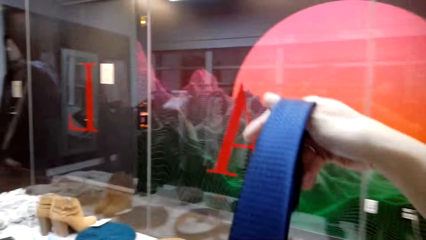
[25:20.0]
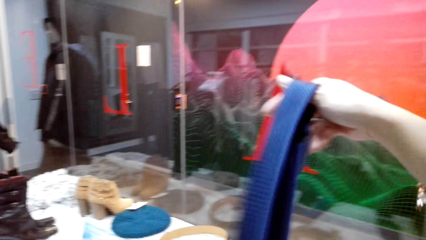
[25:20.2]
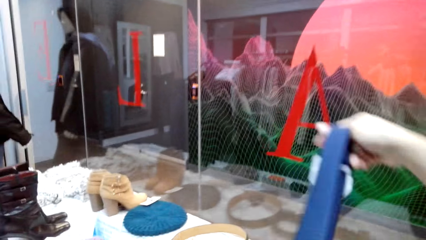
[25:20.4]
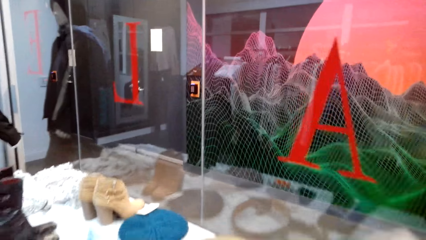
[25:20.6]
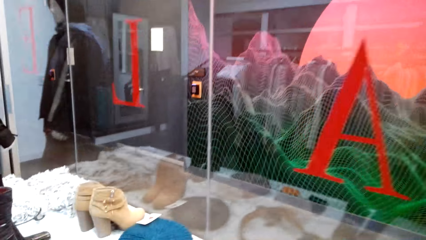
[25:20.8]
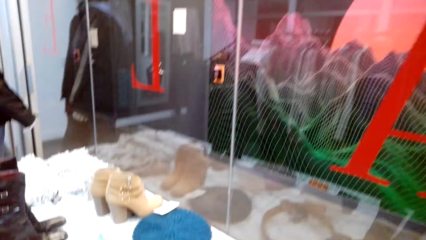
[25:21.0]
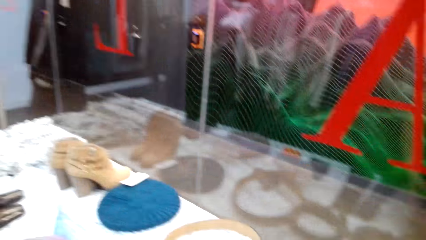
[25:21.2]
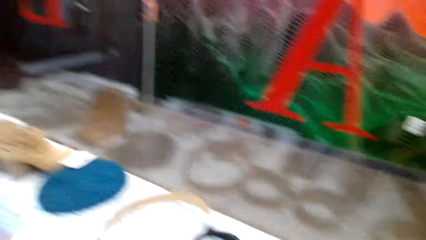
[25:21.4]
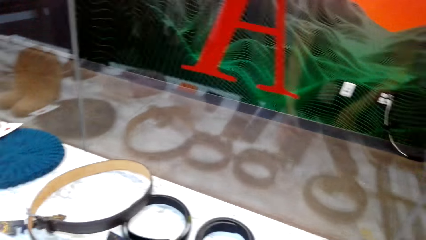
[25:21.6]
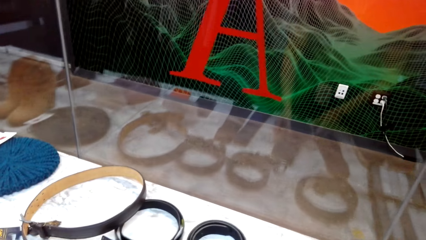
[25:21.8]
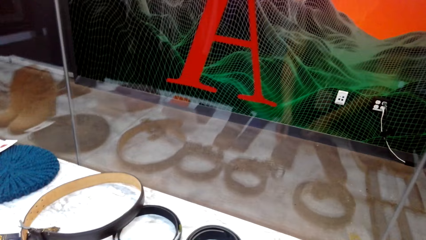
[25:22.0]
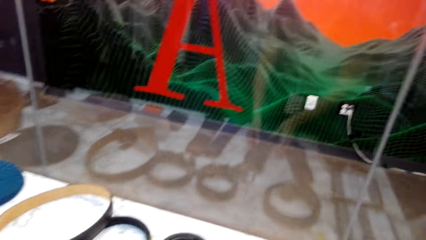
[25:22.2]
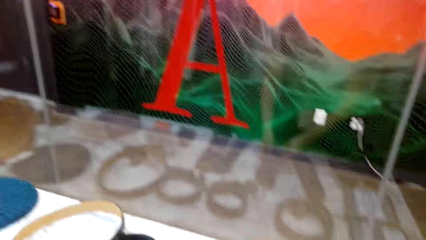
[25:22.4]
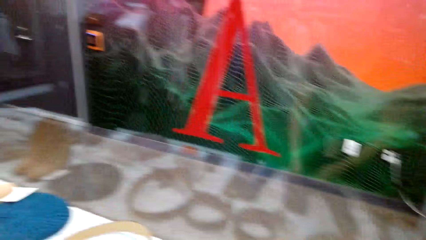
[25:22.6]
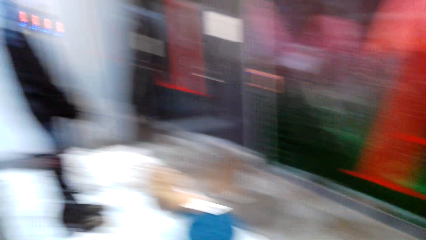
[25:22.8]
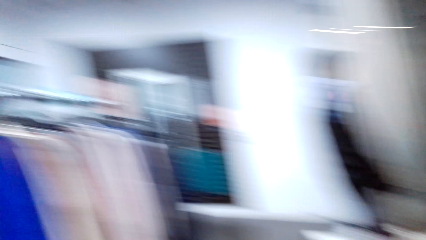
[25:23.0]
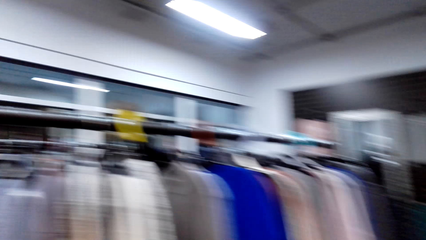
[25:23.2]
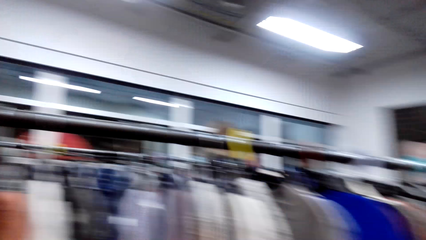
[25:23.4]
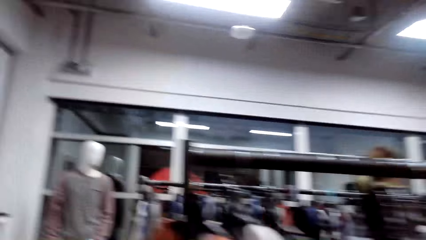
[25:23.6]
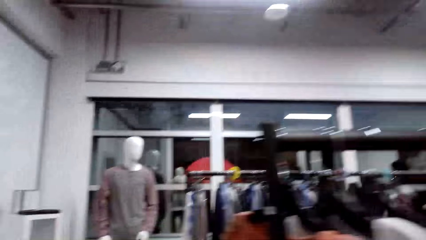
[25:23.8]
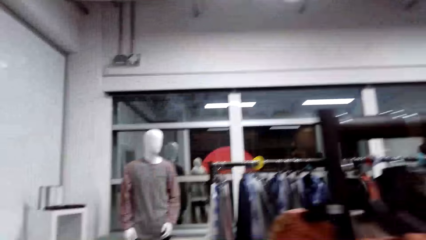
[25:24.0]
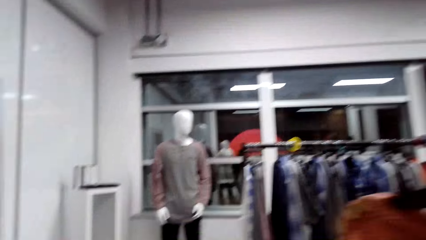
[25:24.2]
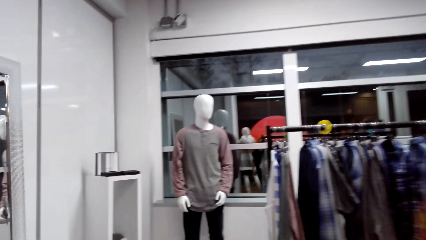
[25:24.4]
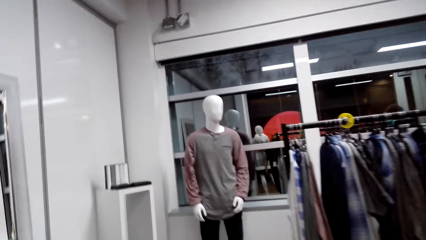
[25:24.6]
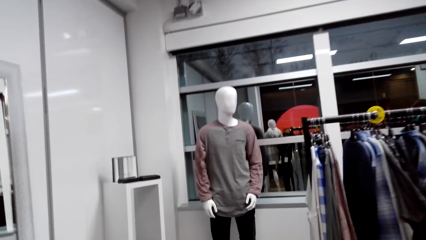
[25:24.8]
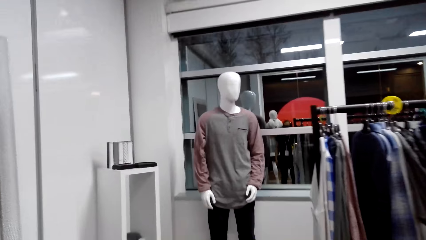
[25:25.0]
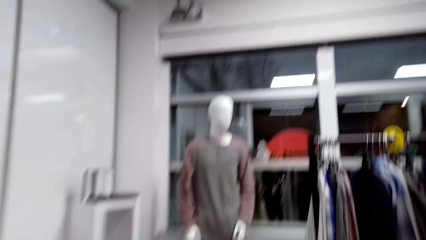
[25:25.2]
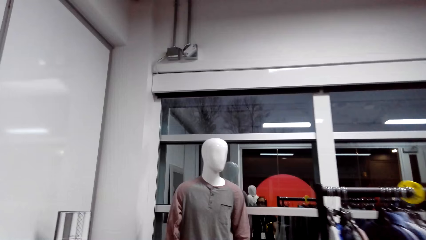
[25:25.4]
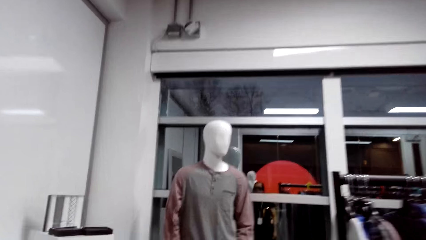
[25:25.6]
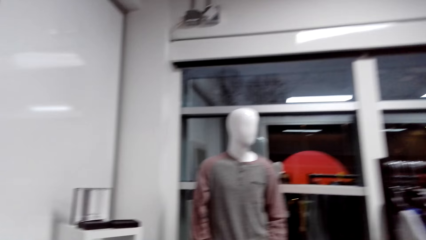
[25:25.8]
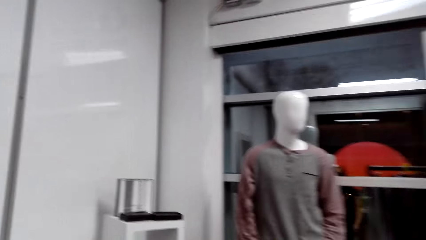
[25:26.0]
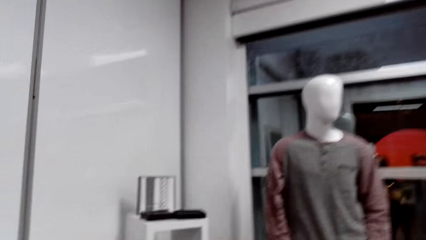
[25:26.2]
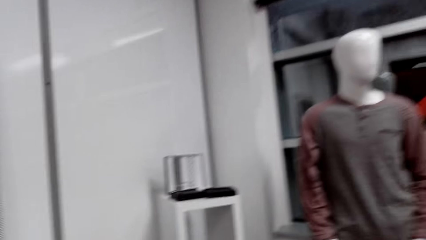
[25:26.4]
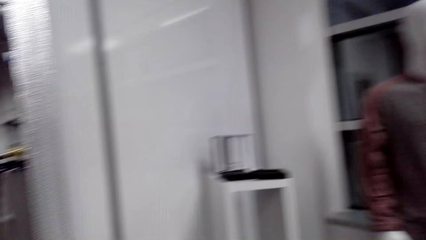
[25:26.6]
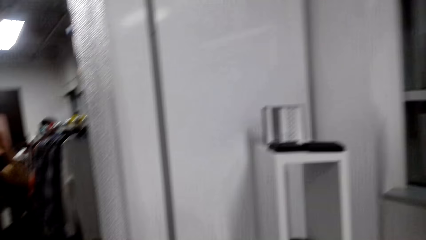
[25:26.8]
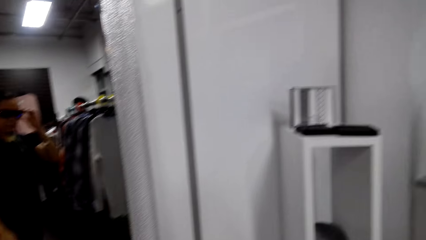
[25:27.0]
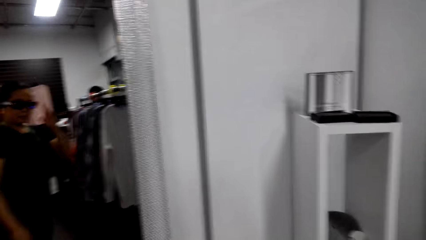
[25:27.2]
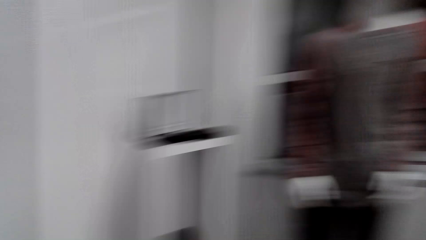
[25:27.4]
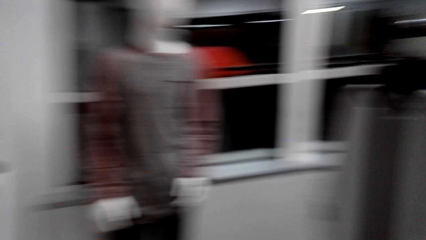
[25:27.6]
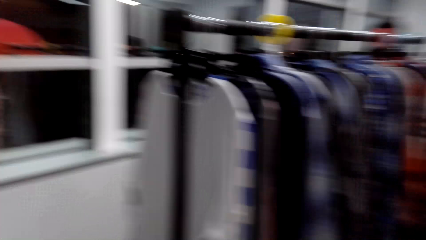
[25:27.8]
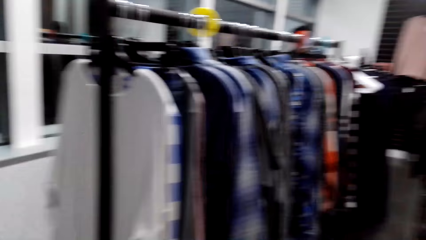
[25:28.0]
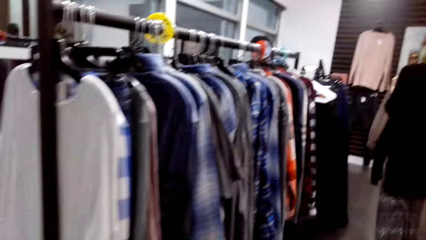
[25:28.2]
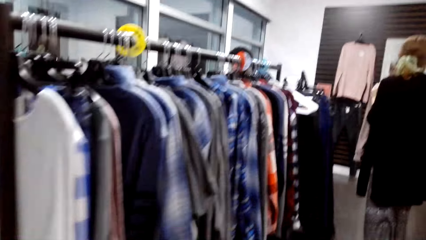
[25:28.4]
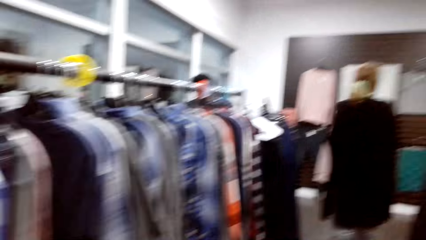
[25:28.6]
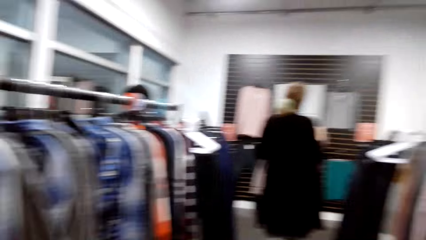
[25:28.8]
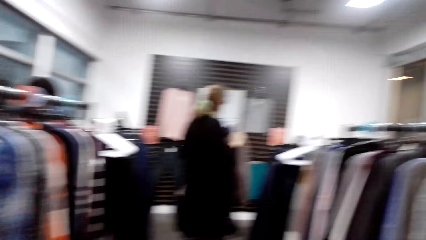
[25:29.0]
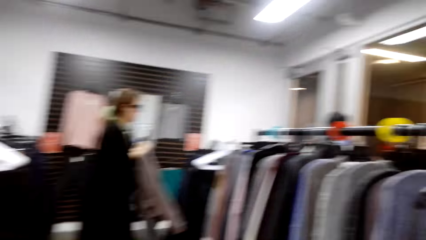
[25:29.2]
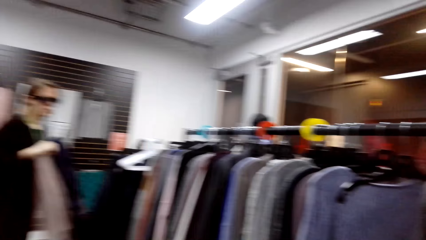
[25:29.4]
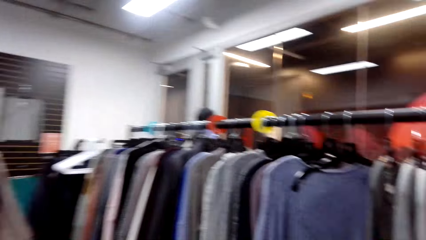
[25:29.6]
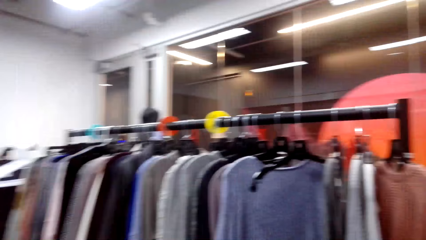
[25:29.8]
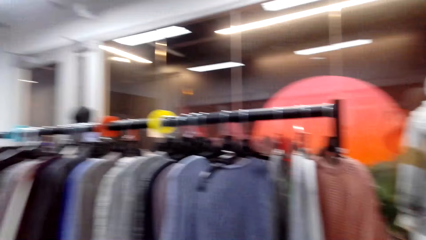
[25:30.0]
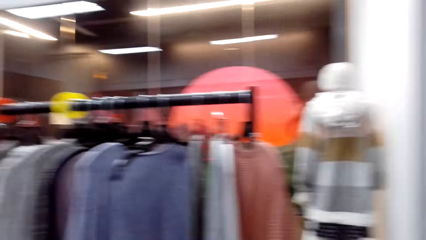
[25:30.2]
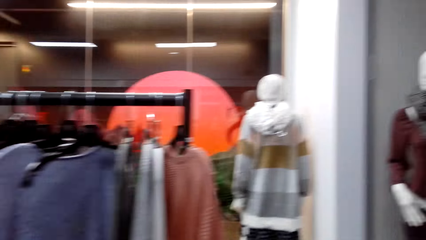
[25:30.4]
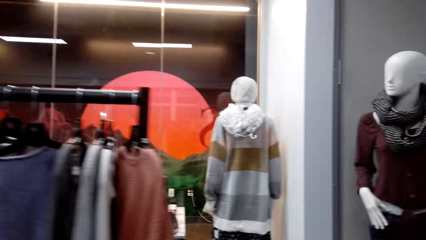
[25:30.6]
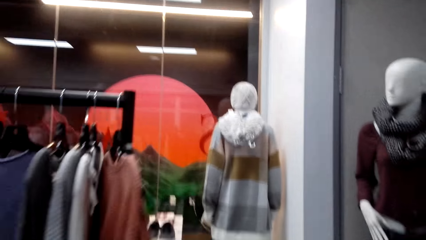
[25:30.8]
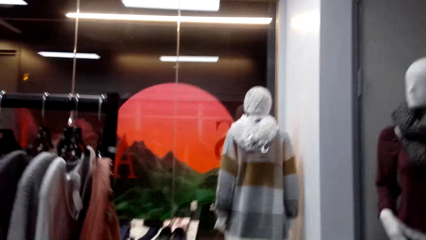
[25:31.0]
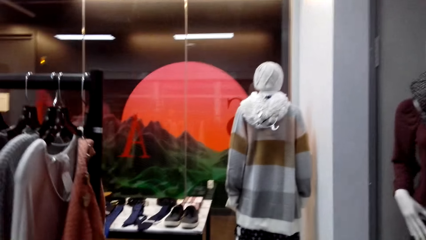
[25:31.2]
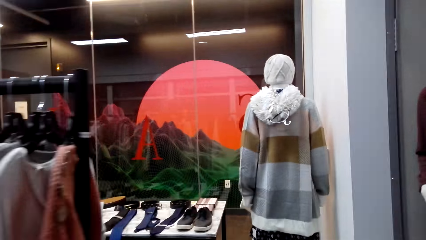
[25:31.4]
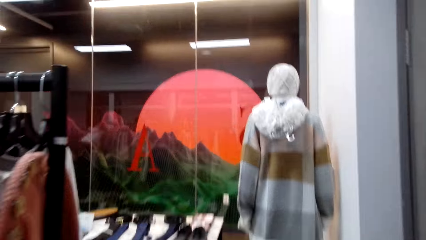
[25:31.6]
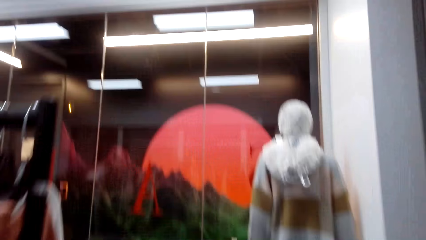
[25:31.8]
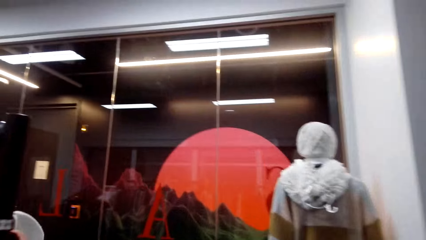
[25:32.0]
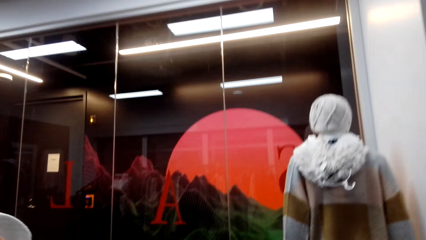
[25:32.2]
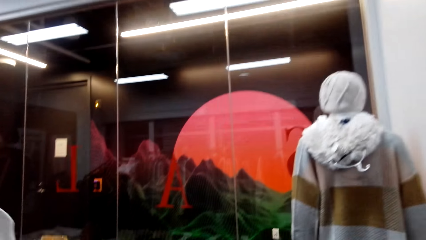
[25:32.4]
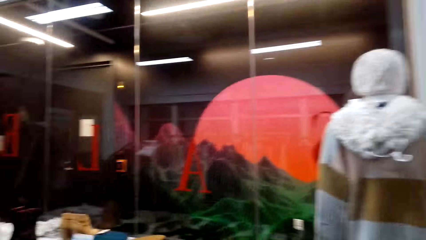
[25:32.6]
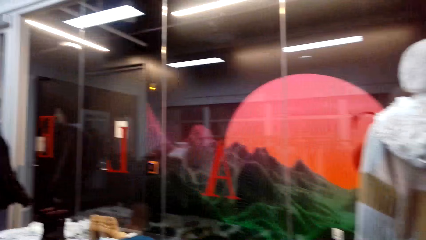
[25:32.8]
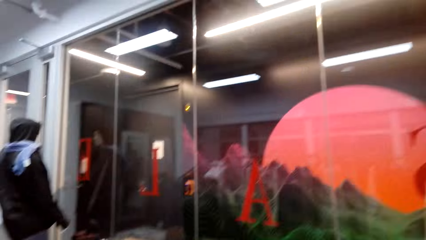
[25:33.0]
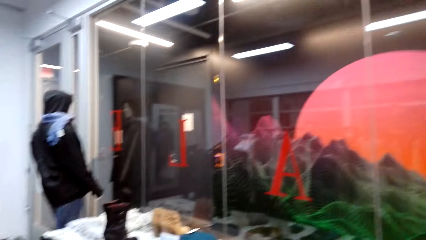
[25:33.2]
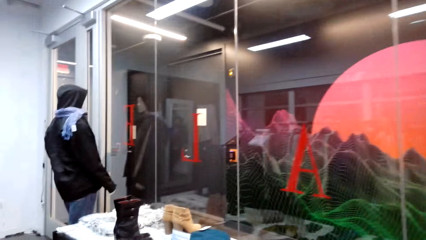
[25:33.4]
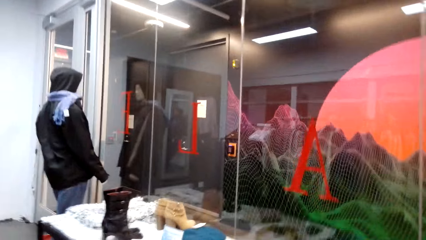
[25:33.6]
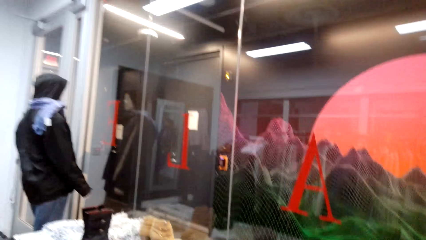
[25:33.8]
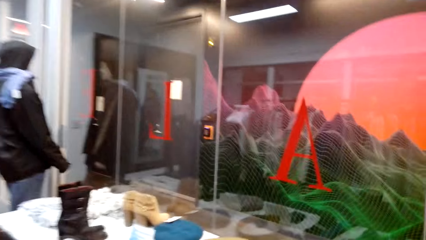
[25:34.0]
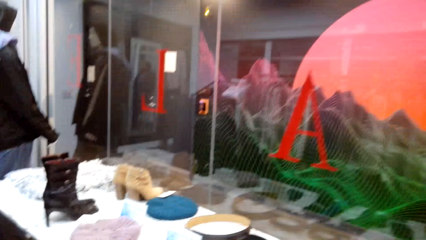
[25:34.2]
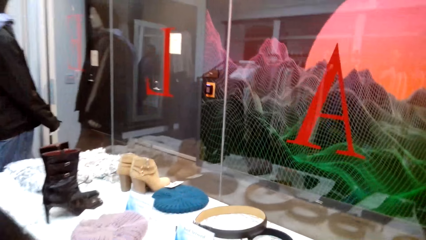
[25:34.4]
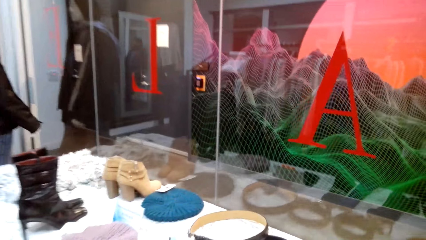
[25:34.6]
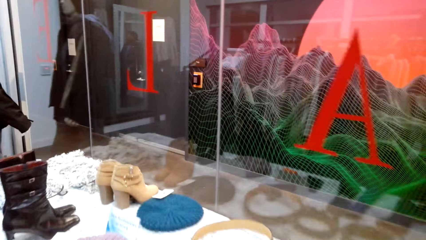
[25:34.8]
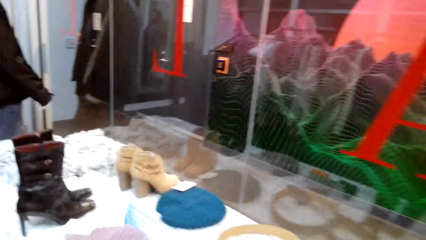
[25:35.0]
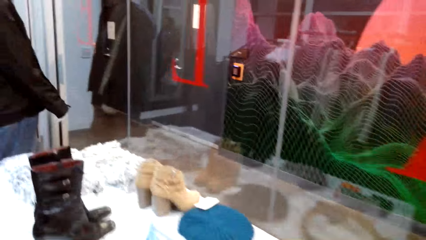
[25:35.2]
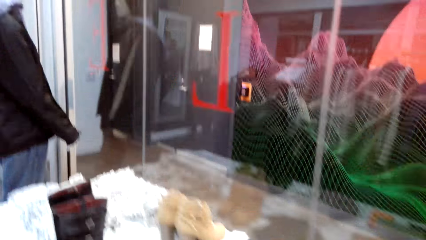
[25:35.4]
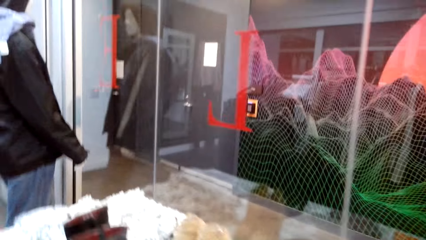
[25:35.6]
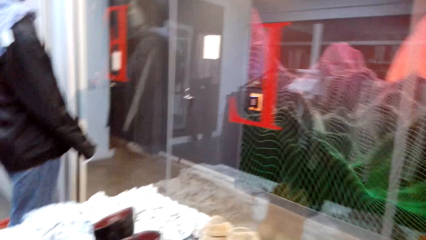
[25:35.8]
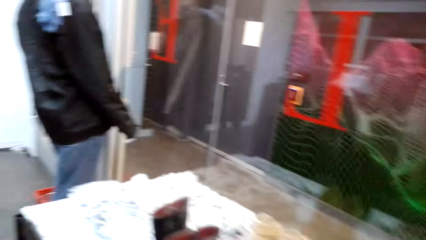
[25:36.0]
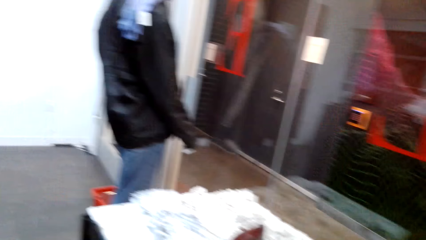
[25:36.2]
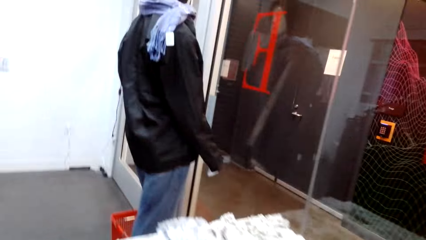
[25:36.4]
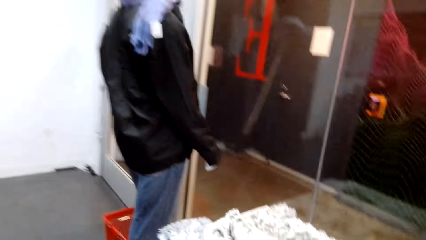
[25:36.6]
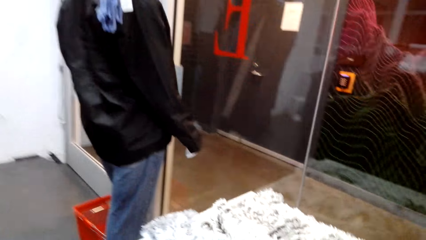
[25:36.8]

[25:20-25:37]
The camera wearer talks, returns the belt, and talks. A man talks. The camera wearer walks around. They talk.
